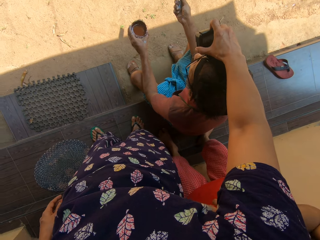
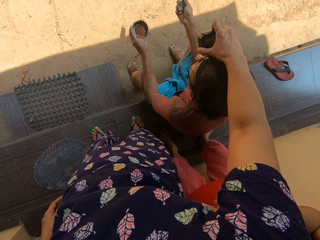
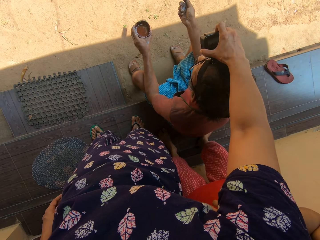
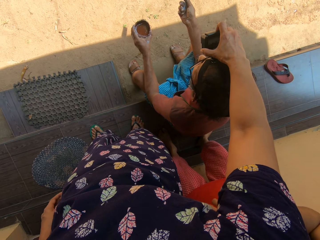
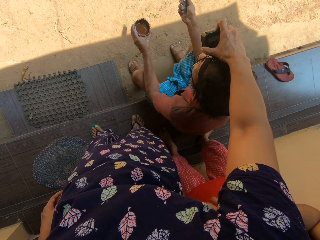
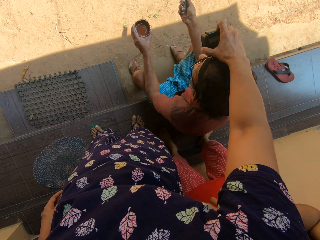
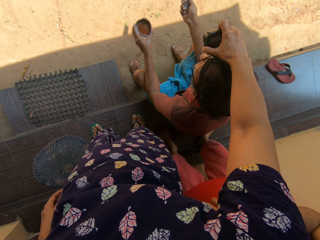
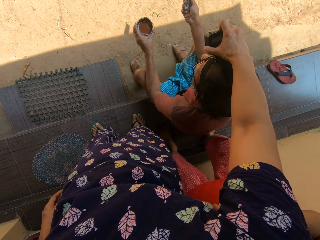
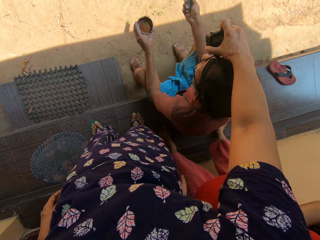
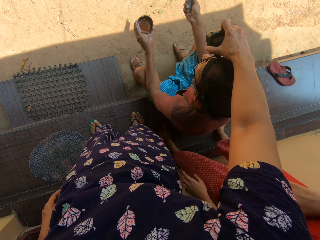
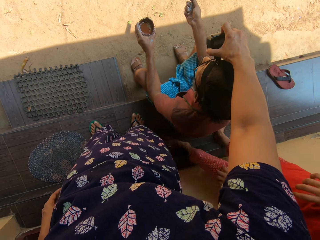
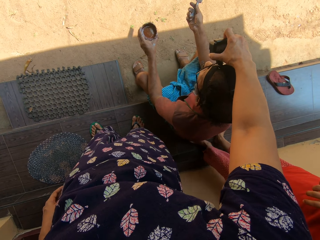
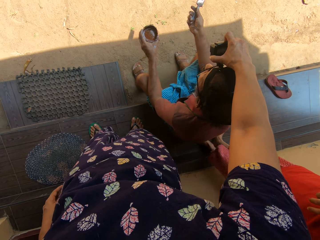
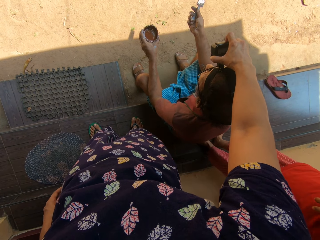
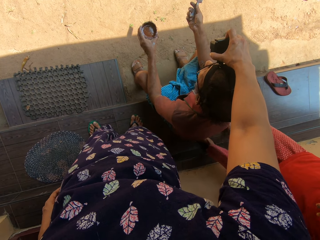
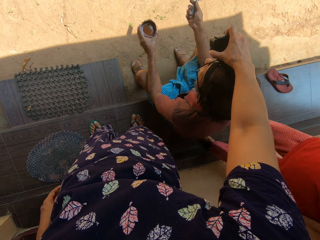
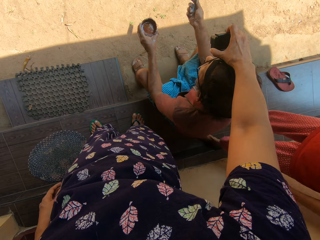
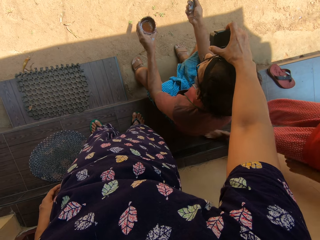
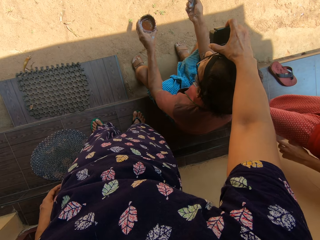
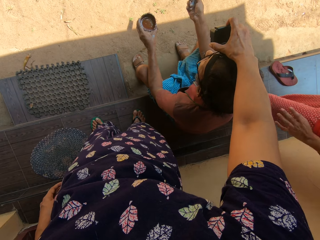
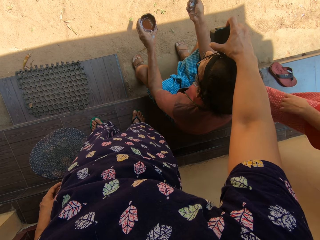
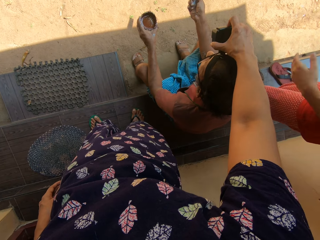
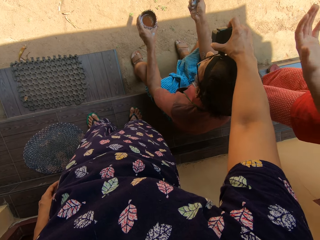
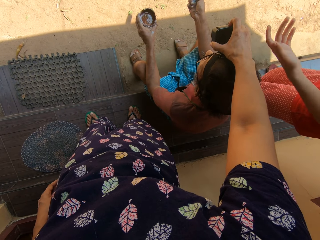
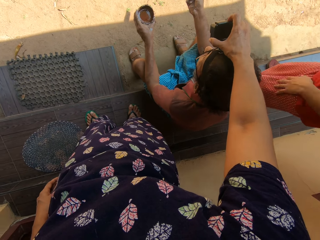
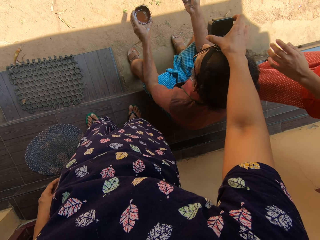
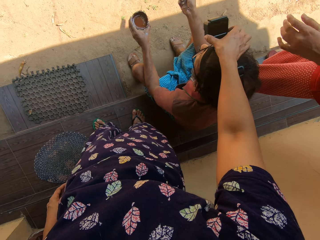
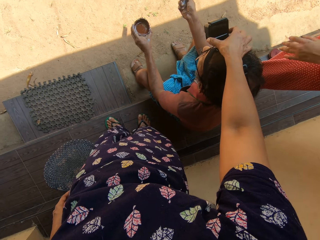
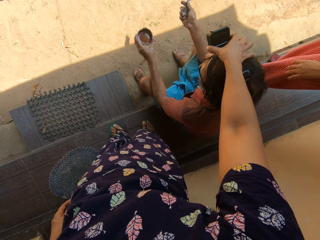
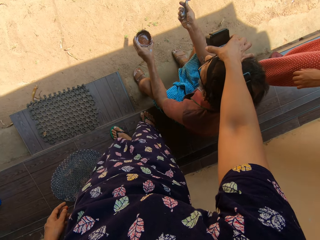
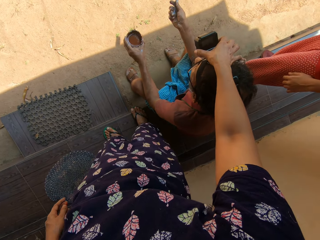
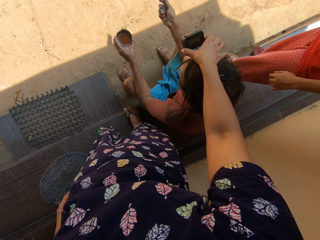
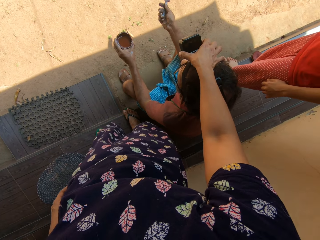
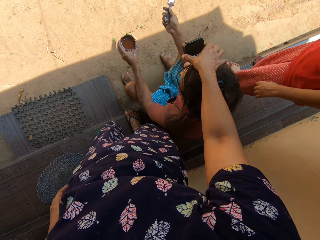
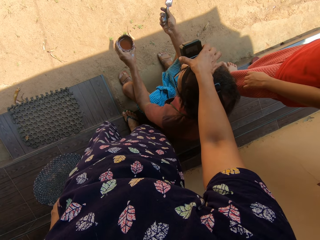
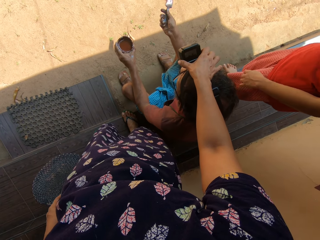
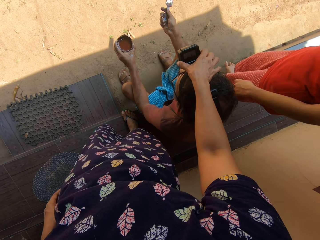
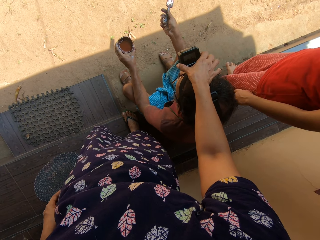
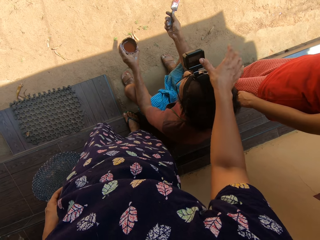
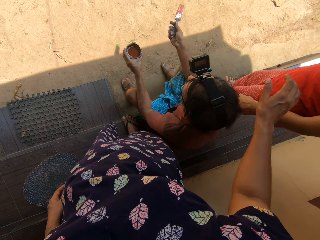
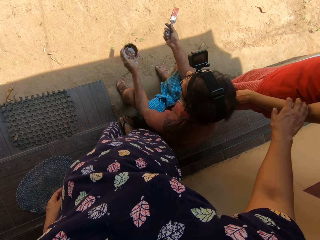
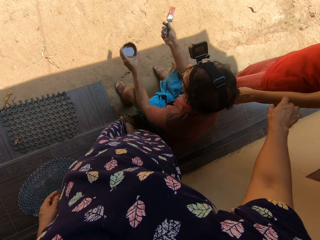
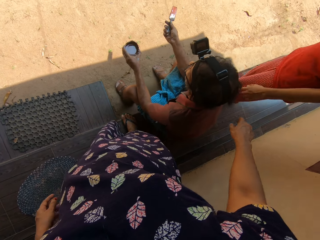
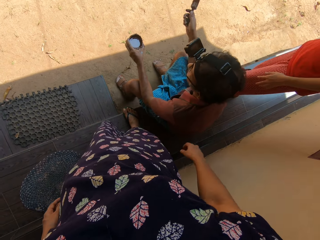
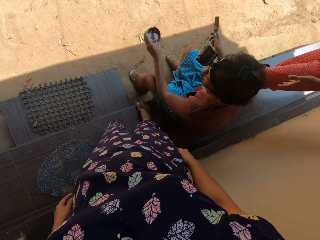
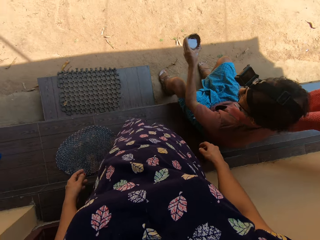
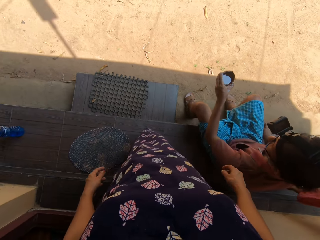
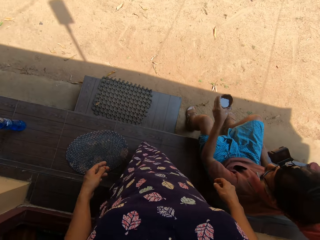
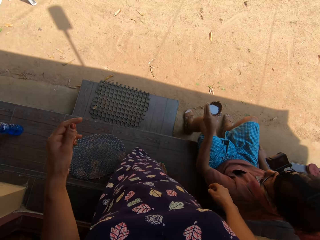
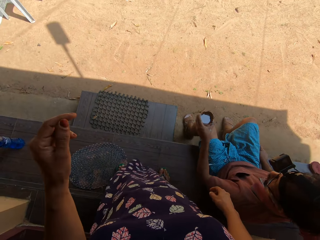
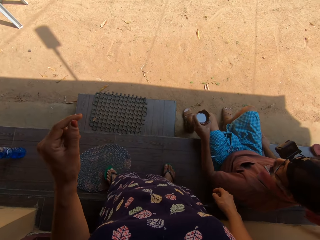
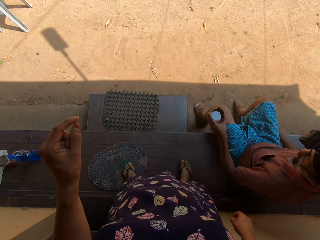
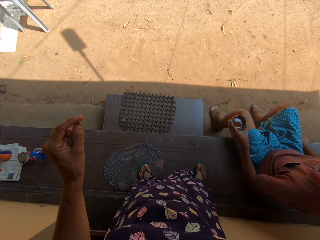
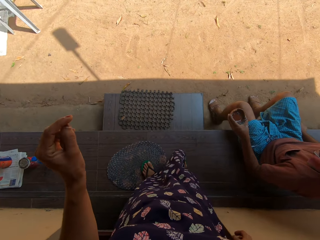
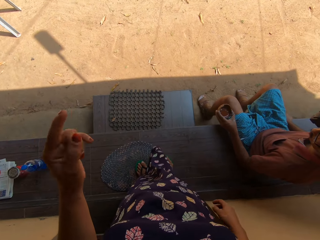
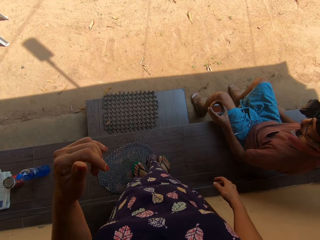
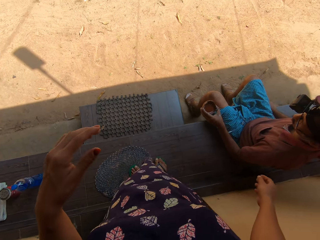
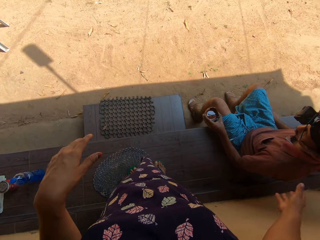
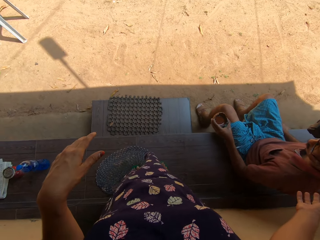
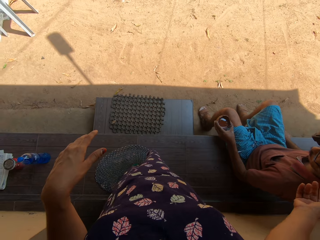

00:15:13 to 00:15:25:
A child demonstrates with hands. The camera wearer touches the hand of the child with her right hand. A man converses with the camera wearer. The camera wearer demonstrates with hands.

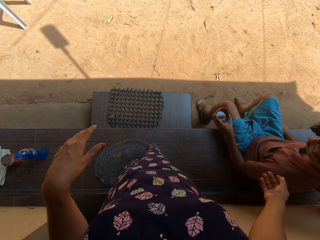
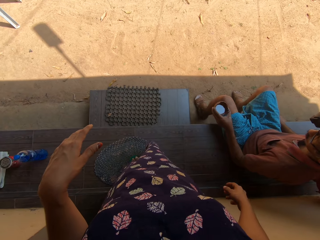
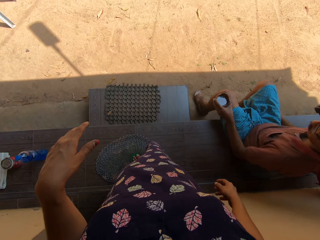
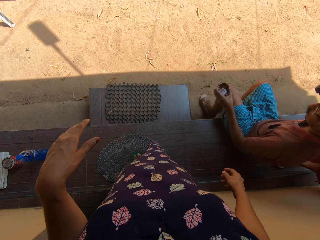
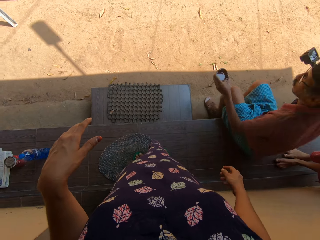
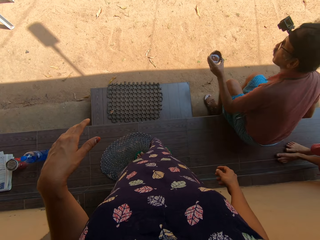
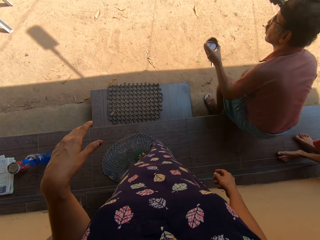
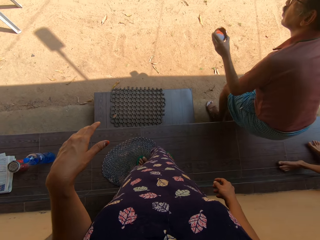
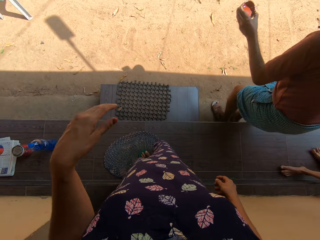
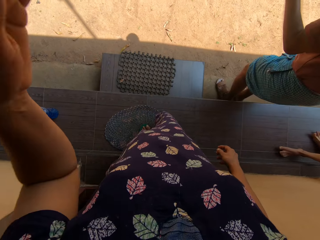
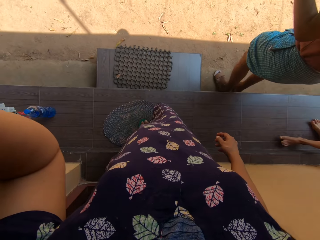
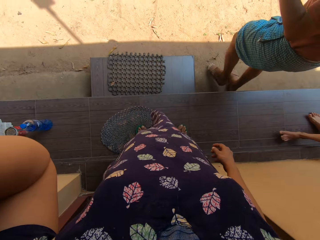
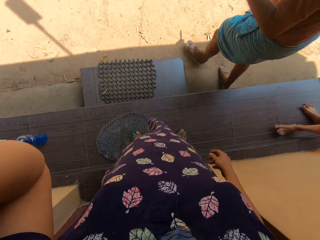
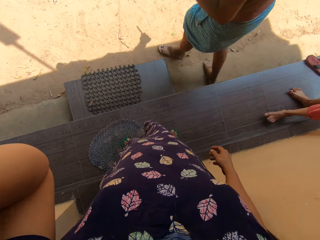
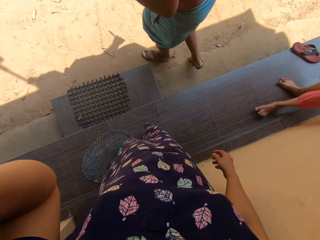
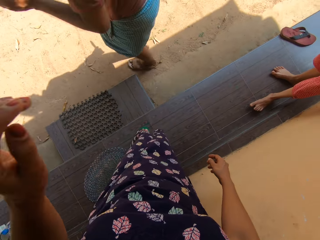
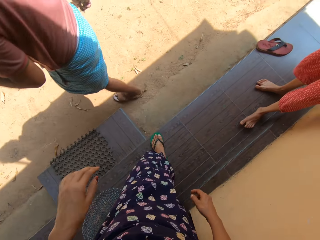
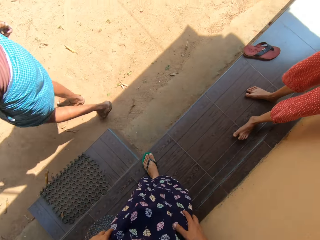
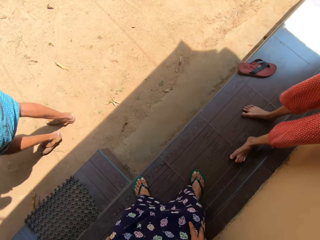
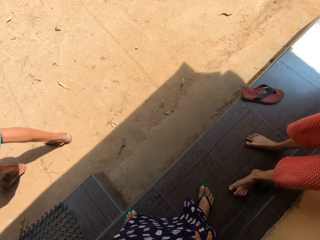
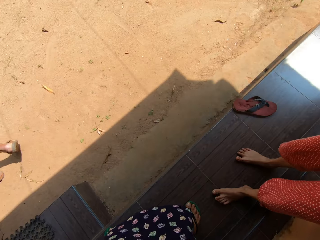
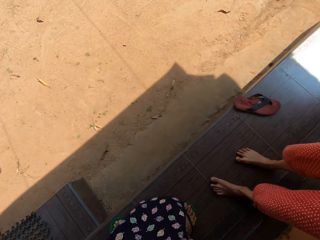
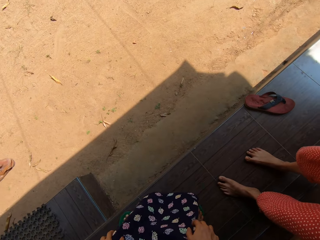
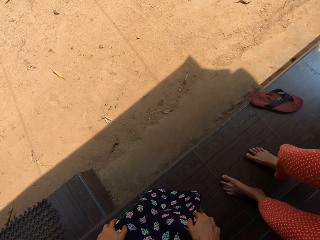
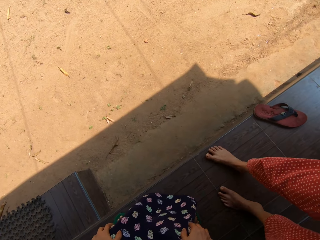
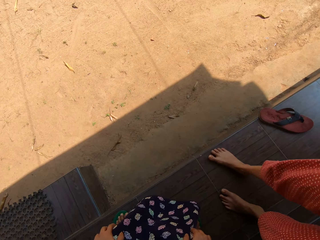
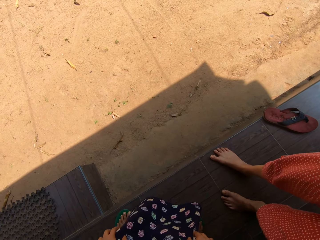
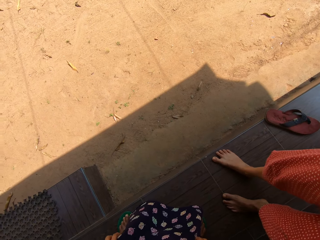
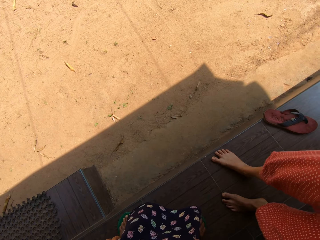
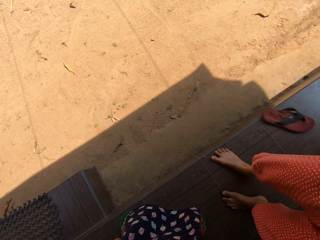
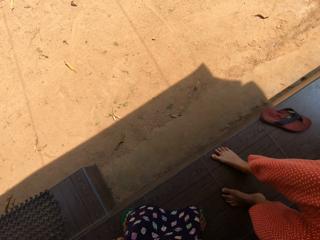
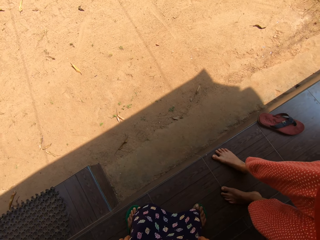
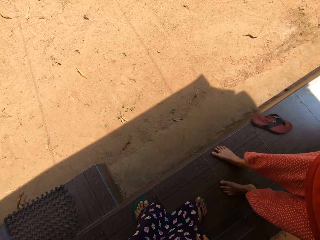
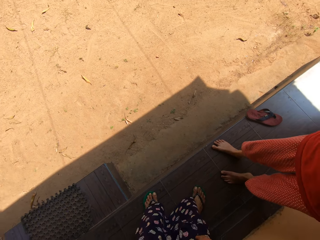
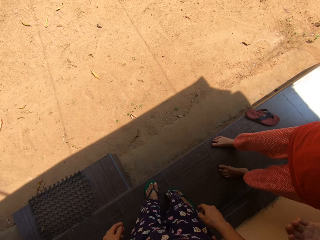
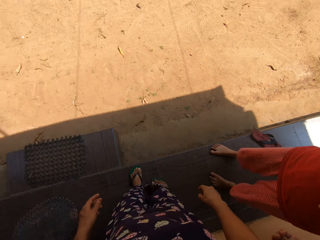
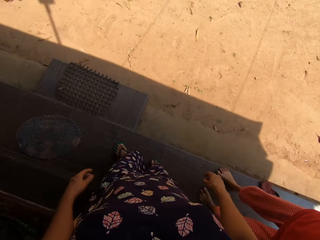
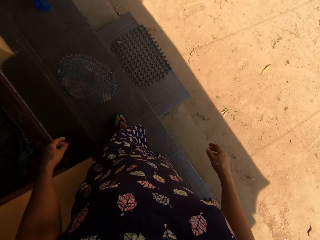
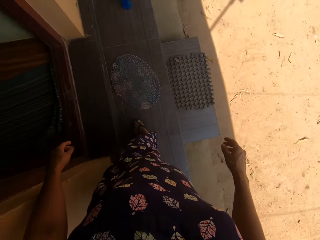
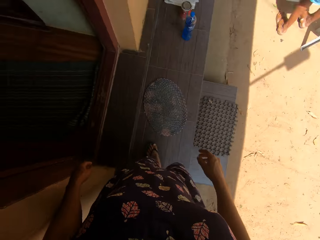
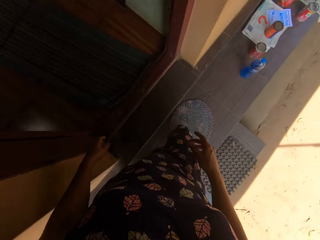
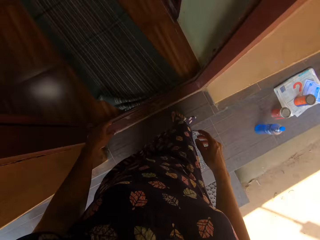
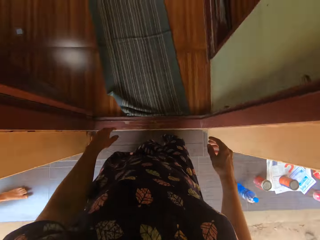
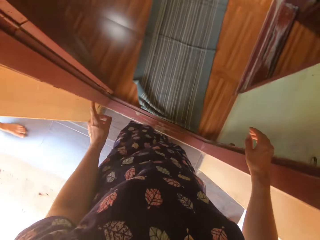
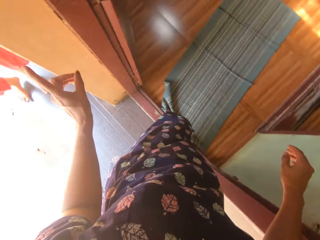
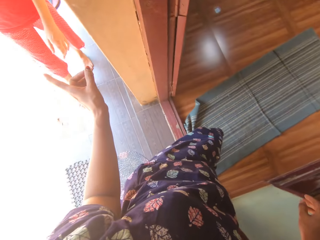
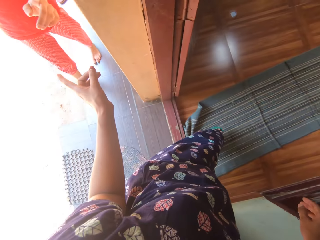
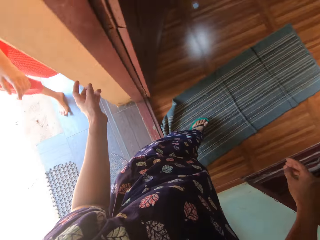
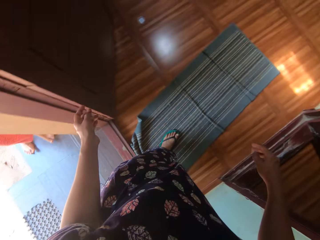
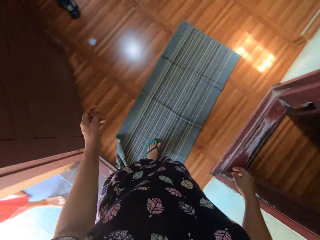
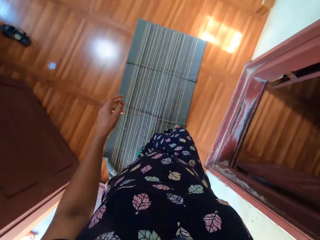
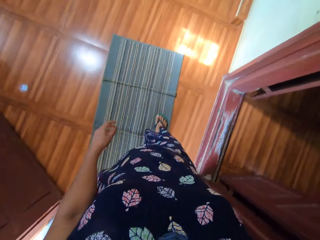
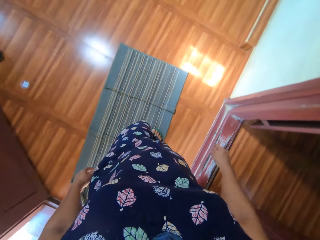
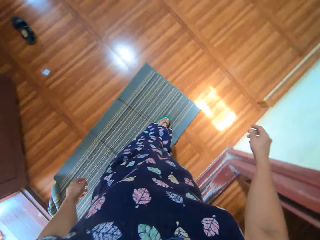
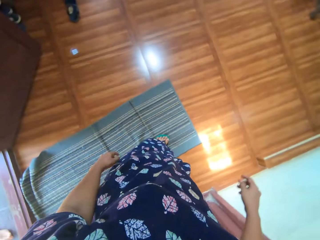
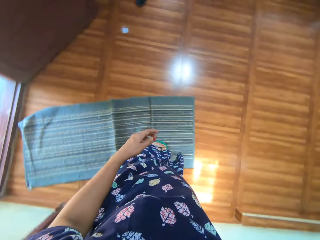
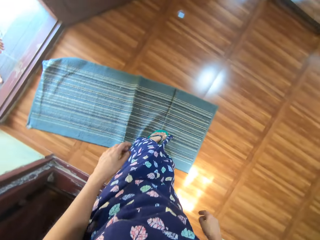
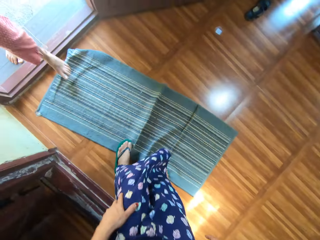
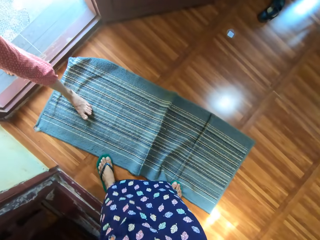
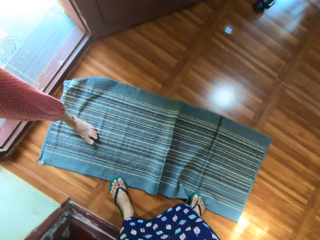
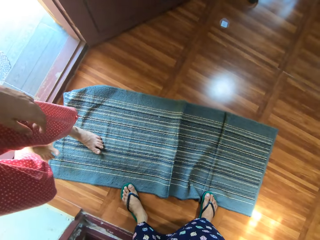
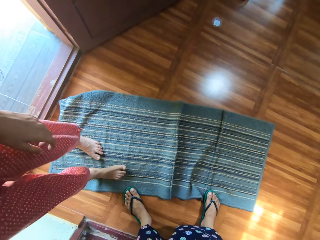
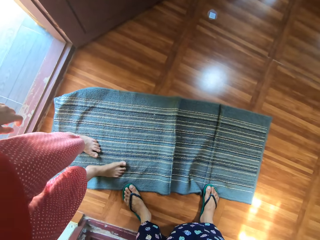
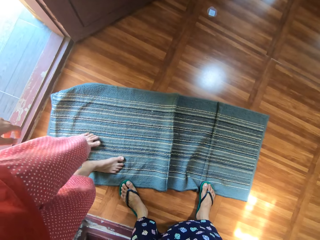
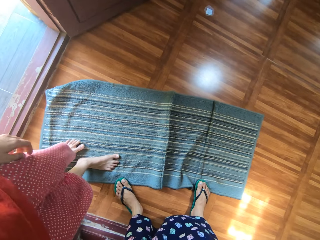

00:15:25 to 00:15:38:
A man stands up and walks around. The camera wearer talks to the girl. They walk into the house, point at the girl with a finger, walk back into the room, and turn to the girl.
